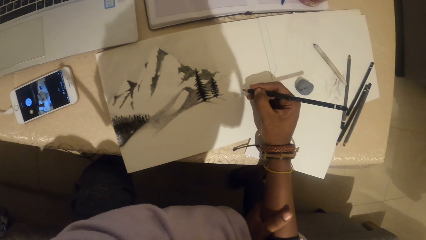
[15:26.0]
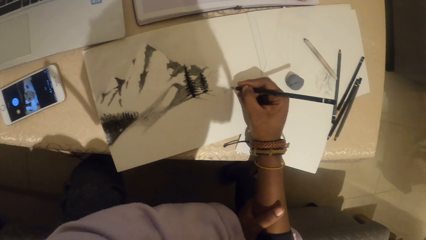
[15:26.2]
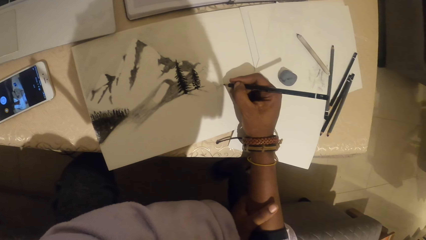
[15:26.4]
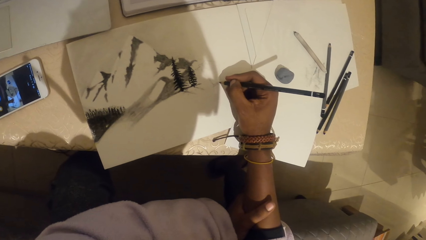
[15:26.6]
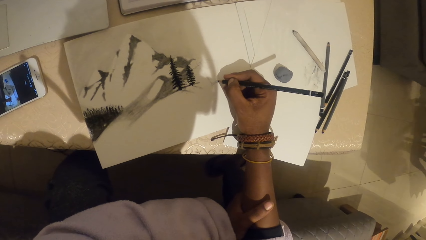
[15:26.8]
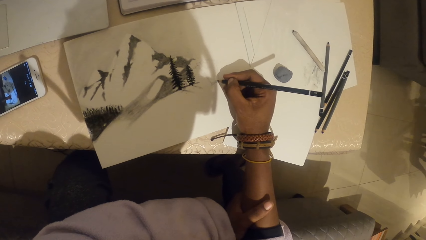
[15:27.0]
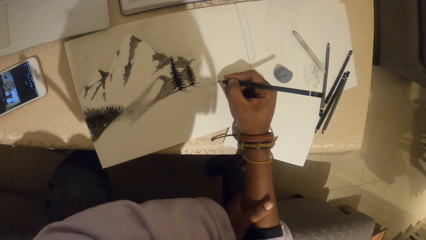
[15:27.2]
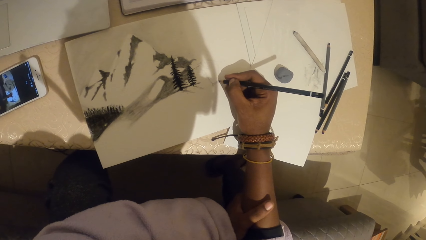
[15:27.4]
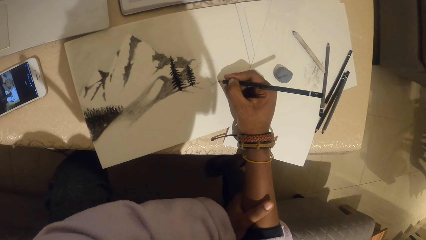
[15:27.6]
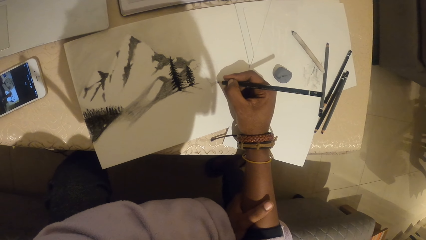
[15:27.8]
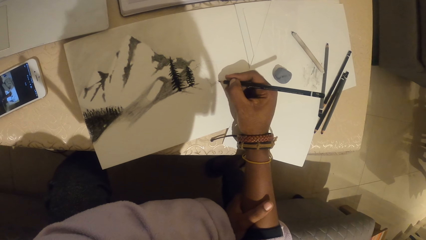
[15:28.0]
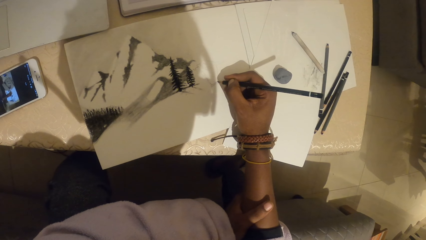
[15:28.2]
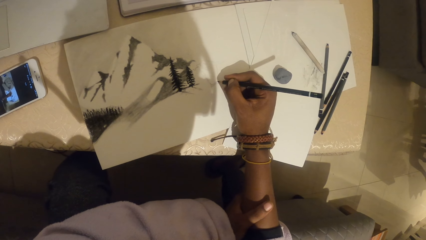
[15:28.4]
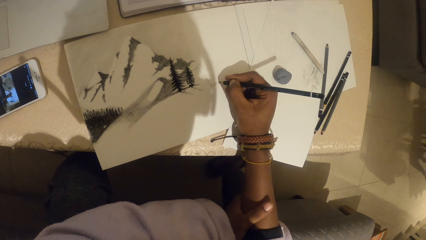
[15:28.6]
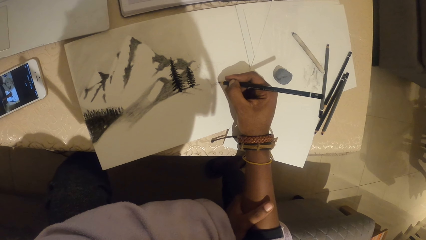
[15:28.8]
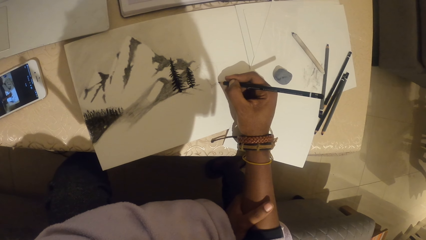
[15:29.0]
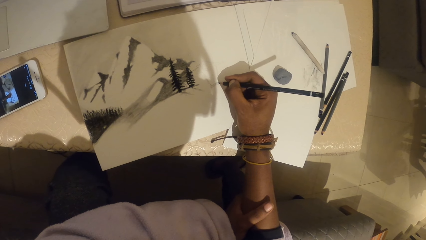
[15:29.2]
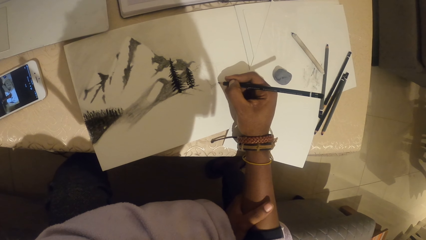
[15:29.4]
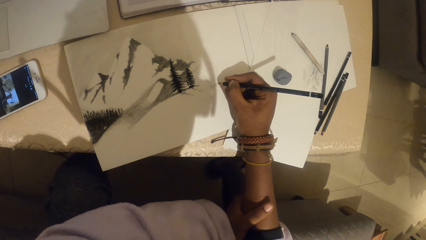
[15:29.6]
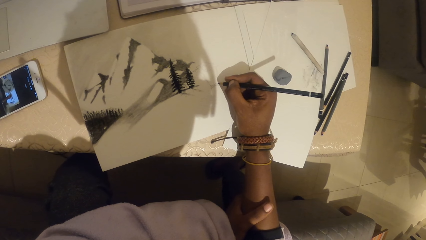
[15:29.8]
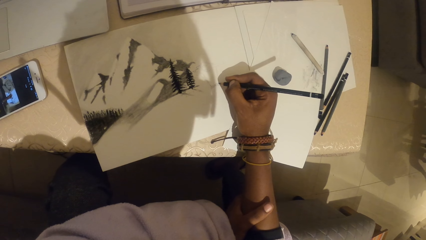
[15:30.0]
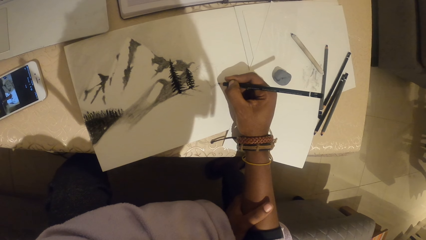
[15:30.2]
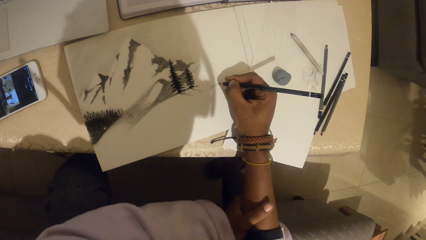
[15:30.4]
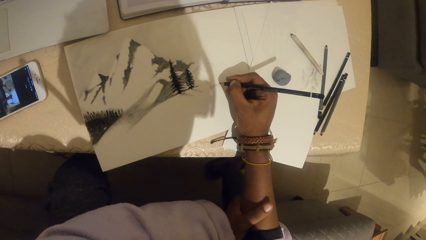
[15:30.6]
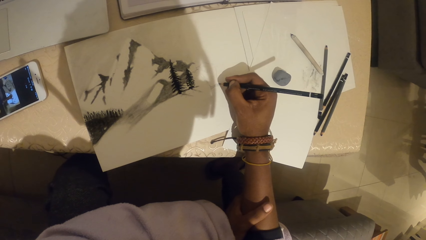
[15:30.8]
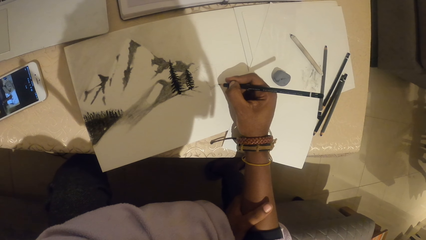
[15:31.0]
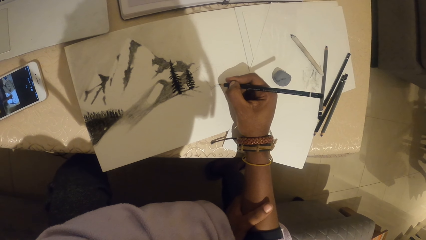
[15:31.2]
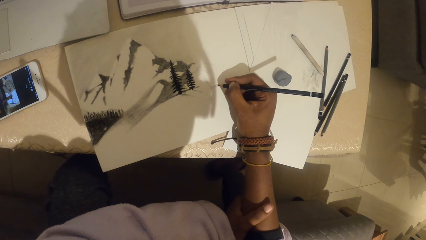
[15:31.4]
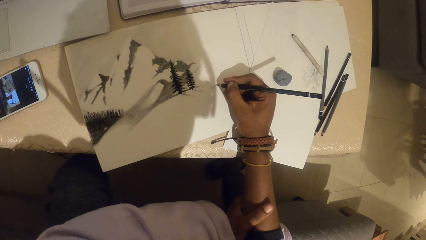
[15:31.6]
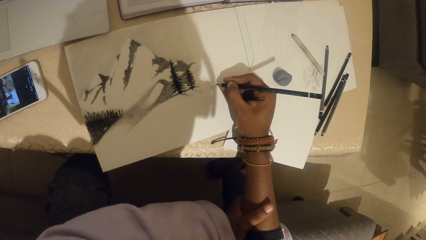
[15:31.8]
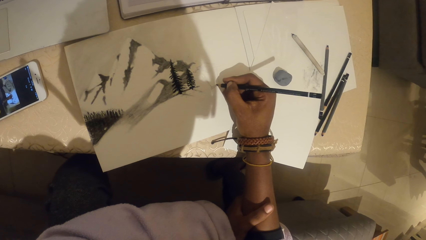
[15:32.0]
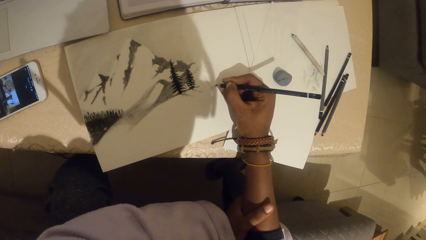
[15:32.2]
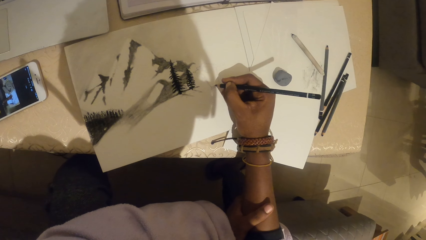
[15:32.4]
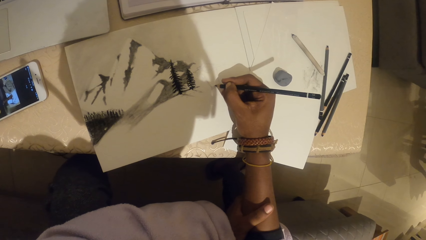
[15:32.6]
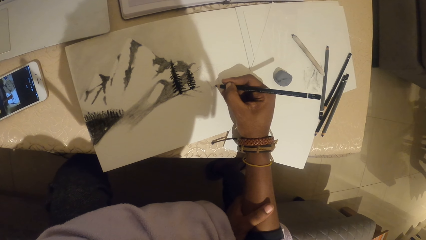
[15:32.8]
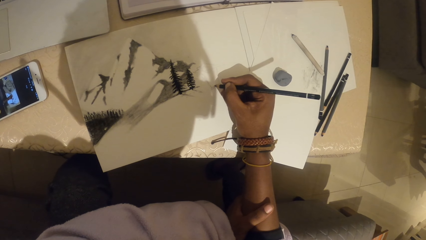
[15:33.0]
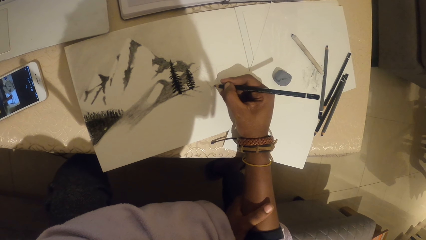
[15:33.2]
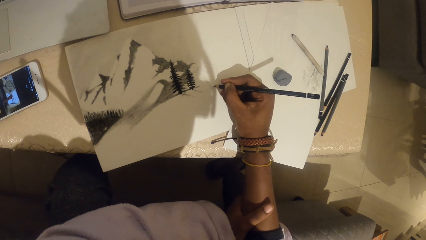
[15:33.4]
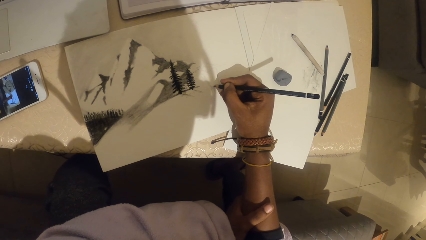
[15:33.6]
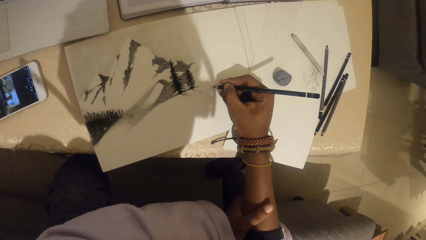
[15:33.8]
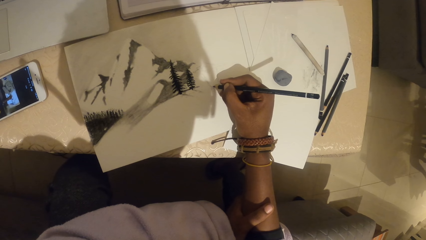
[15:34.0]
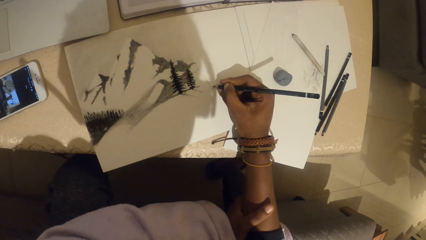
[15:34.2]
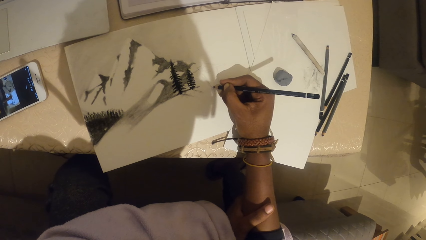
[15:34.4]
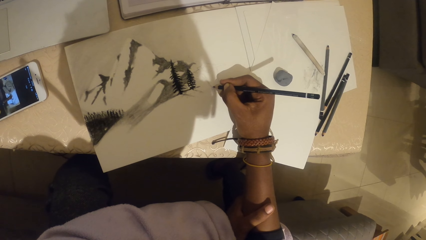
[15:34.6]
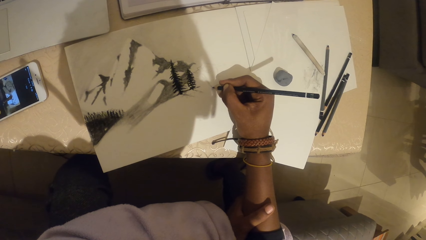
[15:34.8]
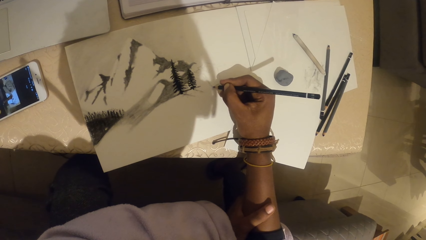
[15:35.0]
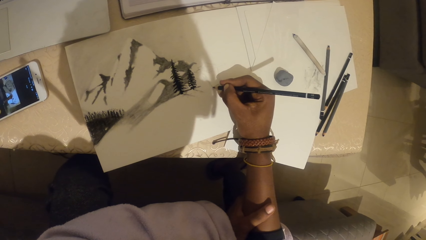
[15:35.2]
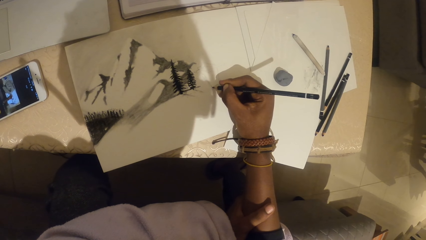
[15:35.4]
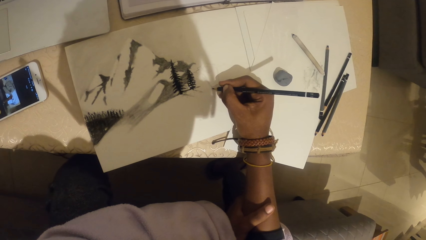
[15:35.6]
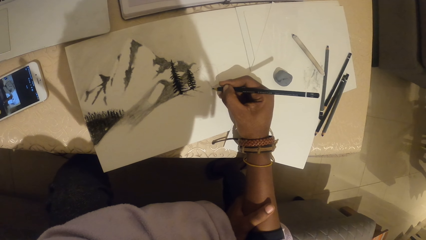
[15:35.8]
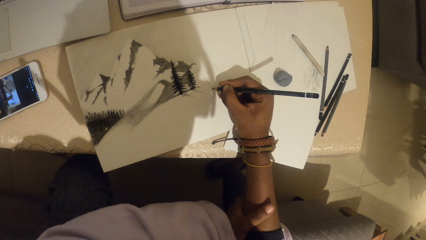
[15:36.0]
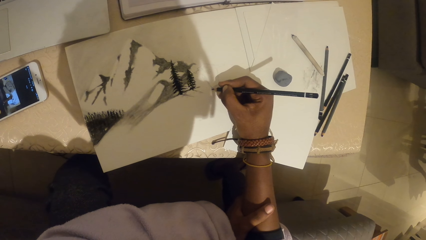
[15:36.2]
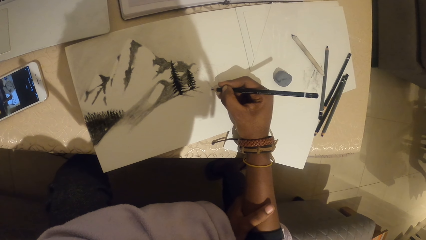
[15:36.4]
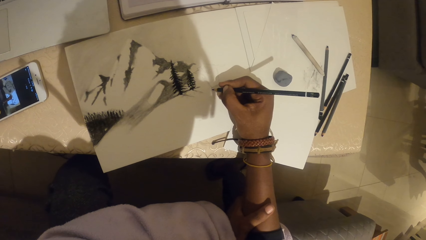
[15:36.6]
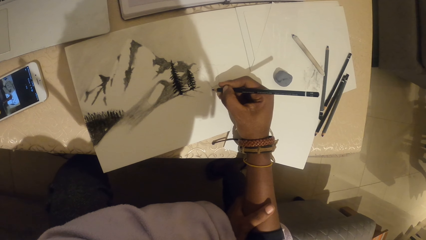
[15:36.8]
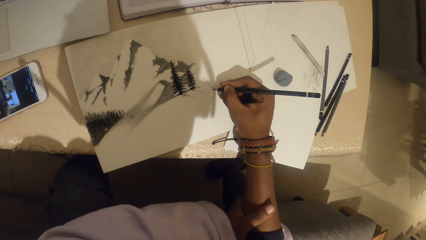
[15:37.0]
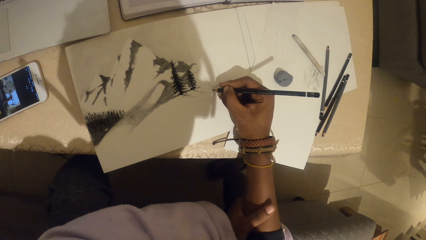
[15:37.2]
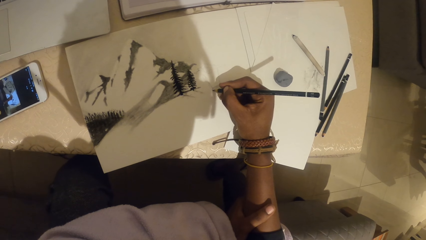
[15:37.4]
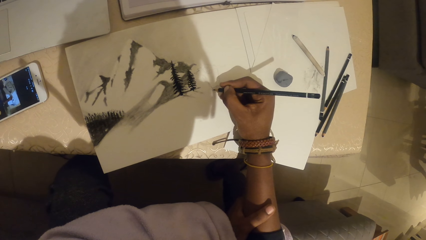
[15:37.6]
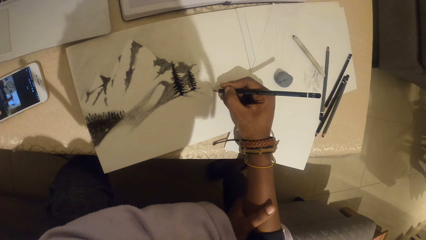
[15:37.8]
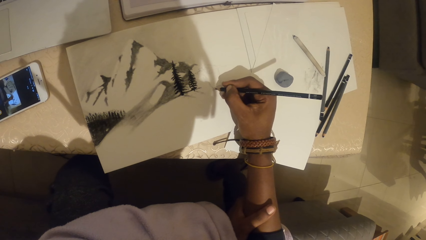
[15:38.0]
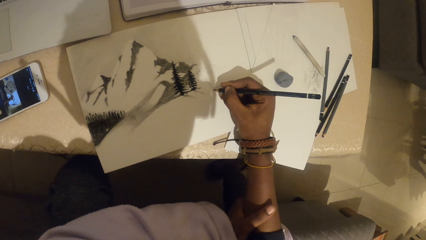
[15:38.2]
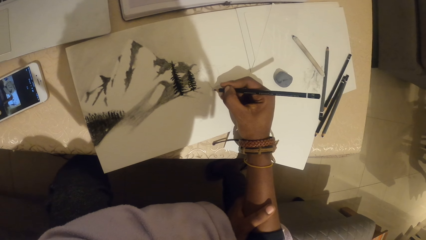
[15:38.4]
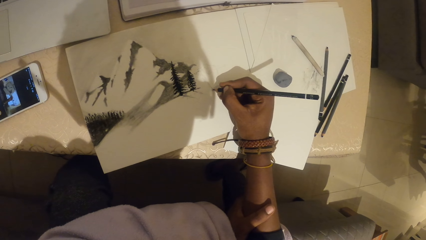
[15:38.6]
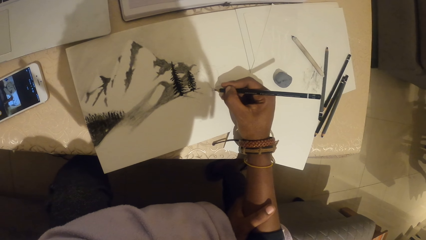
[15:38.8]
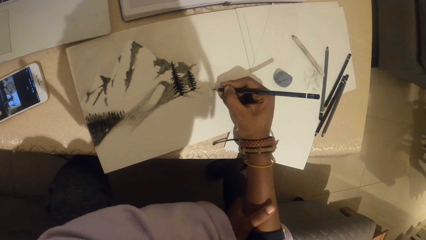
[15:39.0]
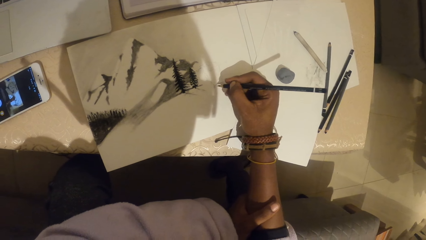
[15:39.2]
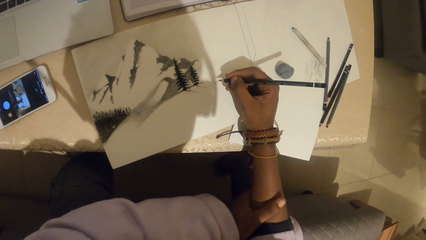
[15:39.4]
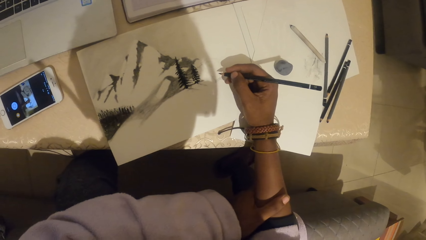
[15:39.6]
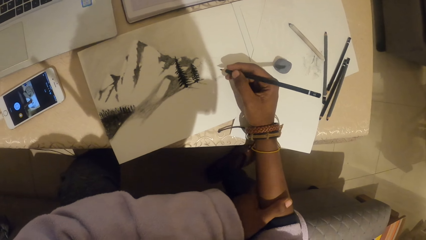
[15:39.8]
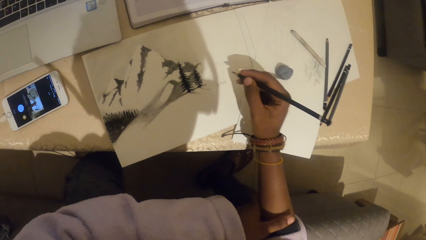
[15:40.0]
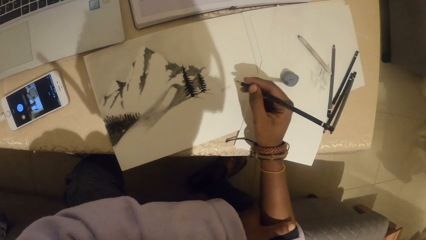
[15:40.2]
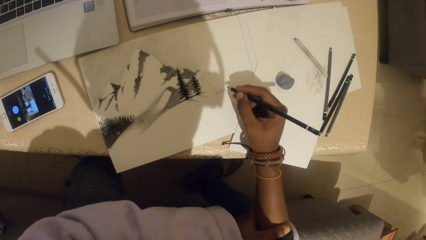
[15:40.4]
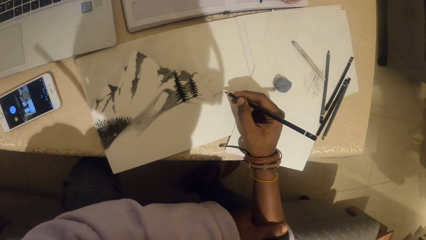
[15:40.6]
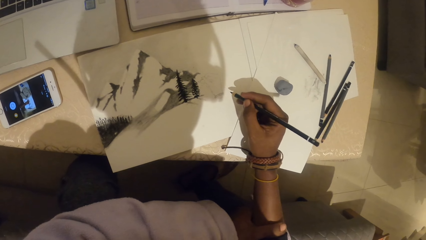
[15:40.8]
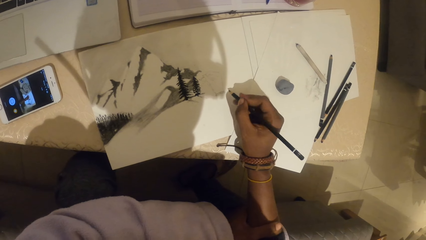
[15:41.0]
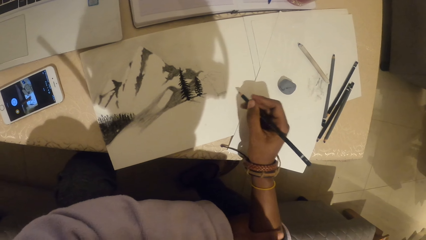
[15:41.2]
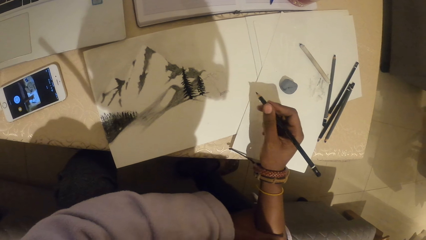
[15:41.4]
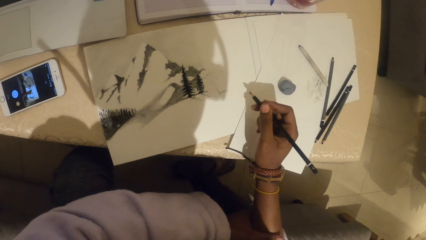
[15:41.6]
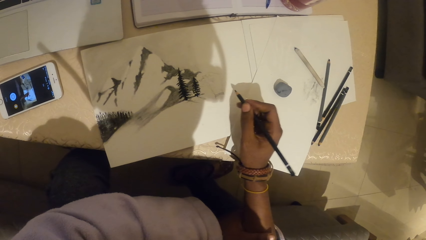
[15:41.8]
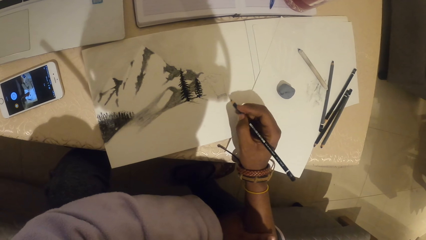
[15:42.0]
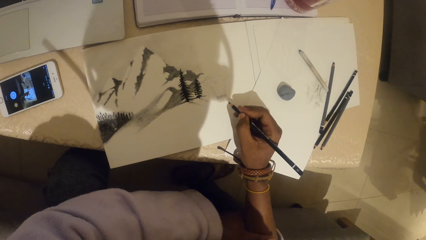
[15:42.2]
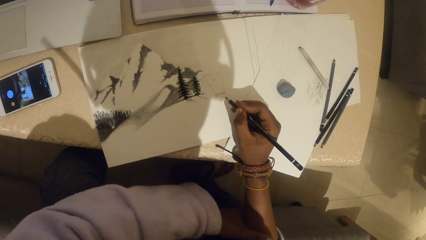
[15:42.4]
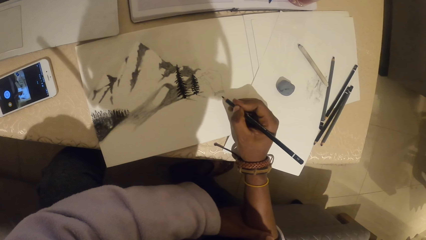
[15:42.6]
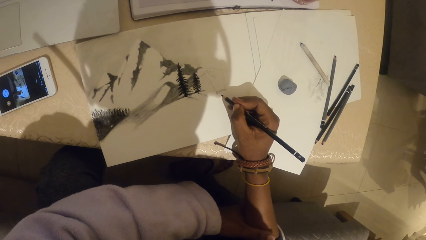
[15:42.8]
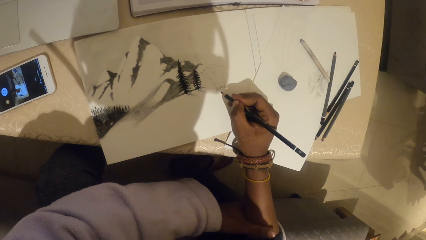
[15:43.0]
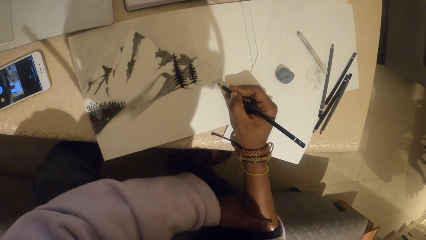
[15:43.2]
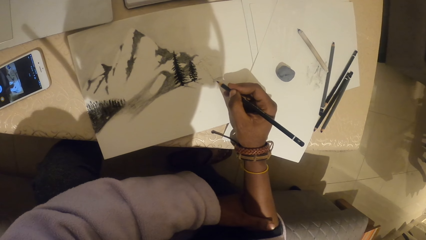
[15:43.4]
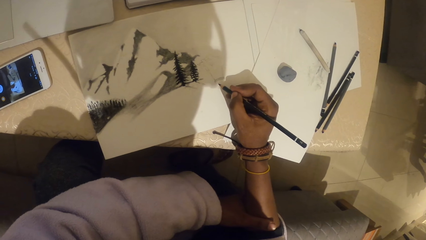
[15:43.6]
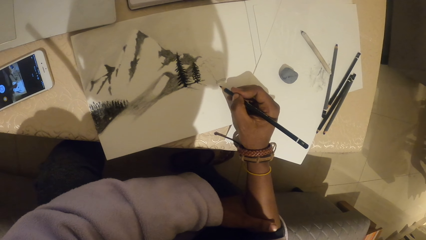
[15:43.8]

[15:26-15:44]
The camera wearer draws on a piece of paper with a pencil. They look at the phone.
